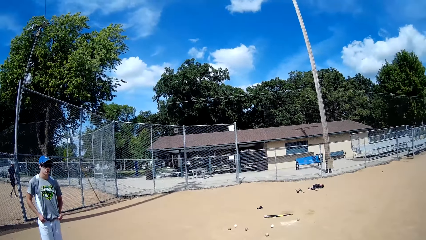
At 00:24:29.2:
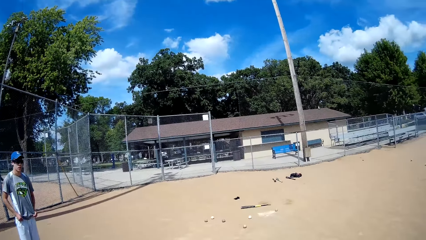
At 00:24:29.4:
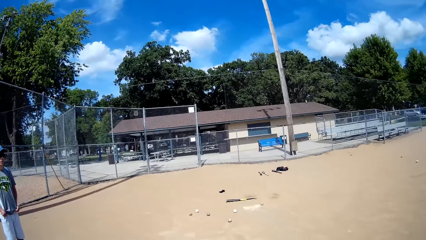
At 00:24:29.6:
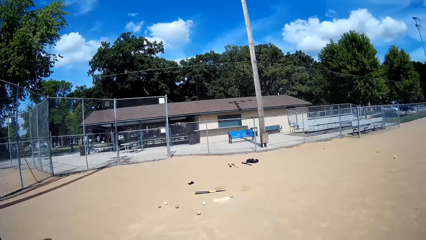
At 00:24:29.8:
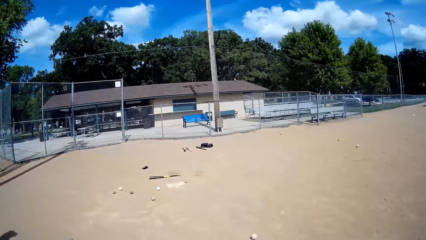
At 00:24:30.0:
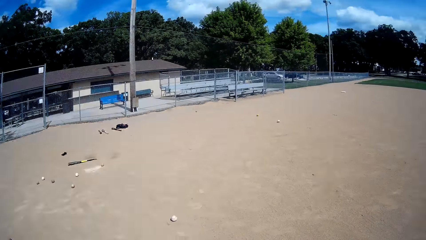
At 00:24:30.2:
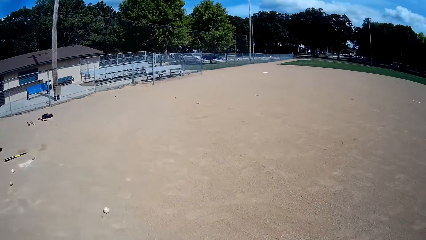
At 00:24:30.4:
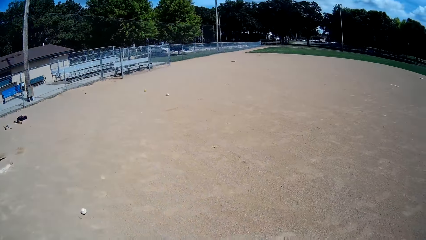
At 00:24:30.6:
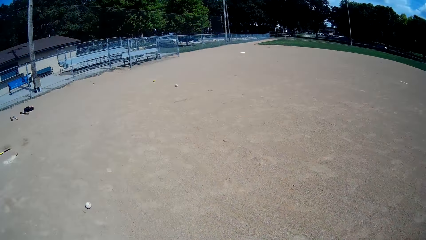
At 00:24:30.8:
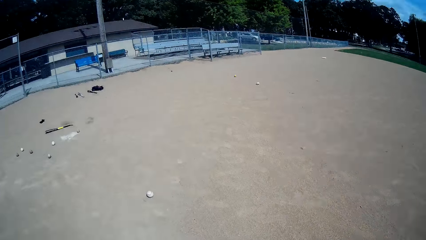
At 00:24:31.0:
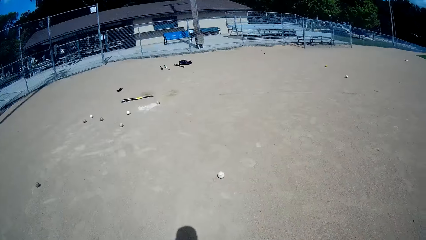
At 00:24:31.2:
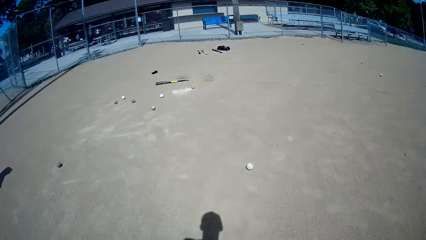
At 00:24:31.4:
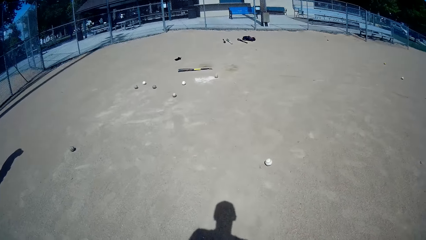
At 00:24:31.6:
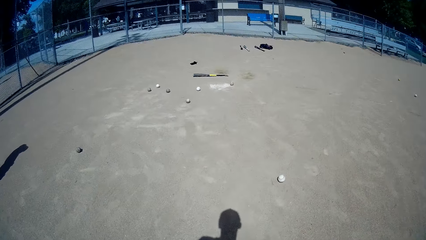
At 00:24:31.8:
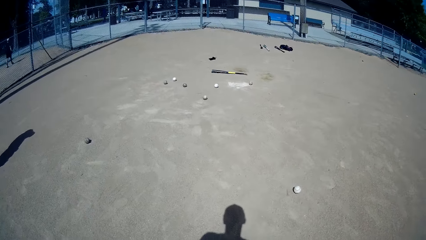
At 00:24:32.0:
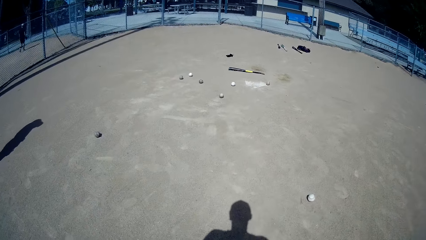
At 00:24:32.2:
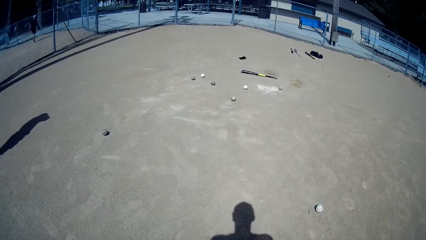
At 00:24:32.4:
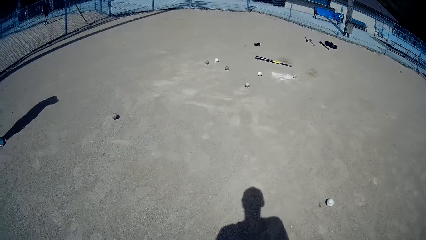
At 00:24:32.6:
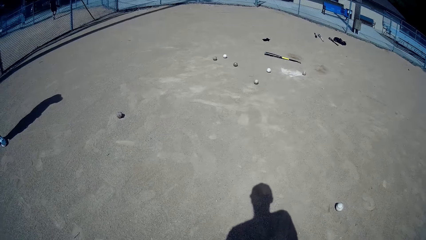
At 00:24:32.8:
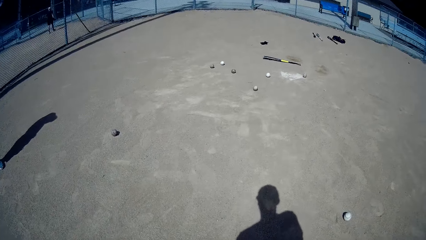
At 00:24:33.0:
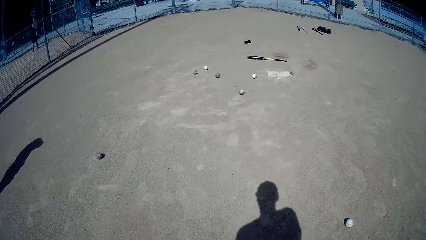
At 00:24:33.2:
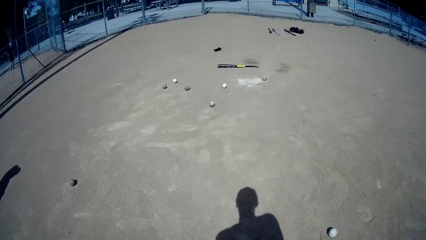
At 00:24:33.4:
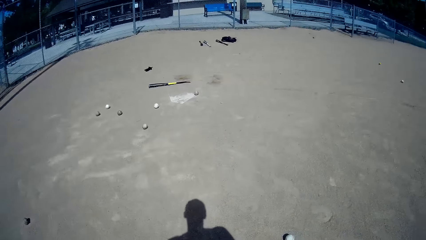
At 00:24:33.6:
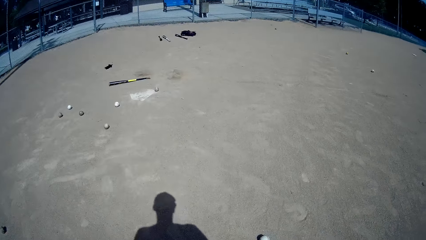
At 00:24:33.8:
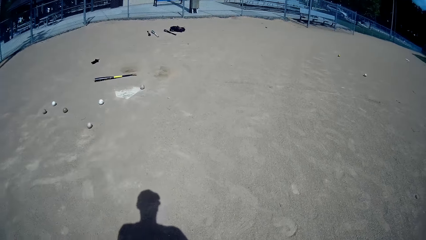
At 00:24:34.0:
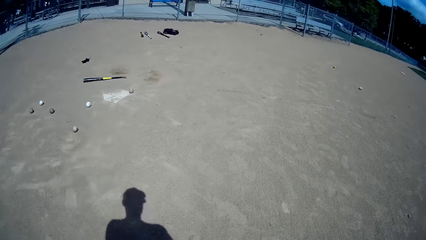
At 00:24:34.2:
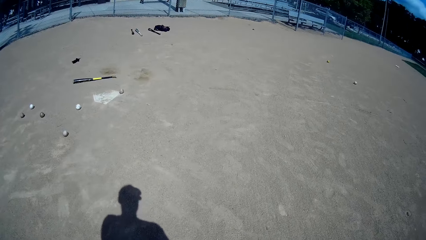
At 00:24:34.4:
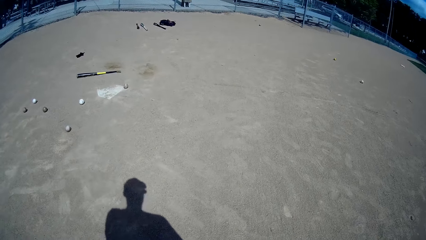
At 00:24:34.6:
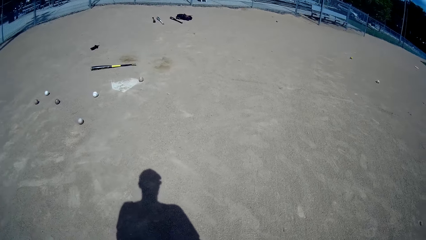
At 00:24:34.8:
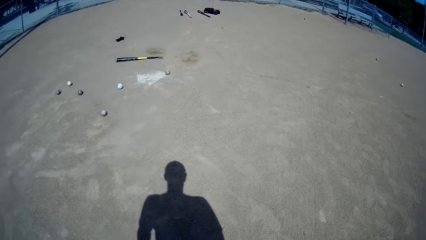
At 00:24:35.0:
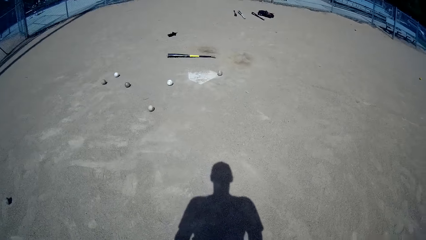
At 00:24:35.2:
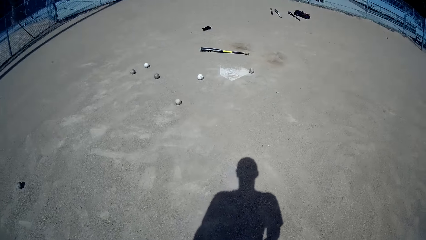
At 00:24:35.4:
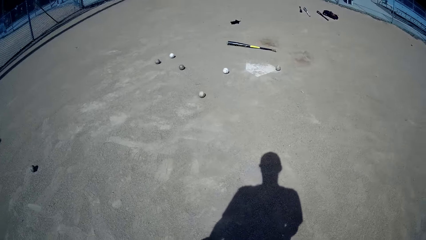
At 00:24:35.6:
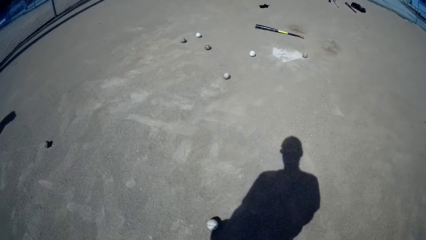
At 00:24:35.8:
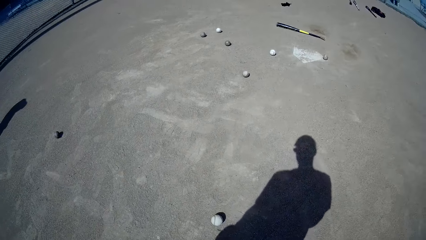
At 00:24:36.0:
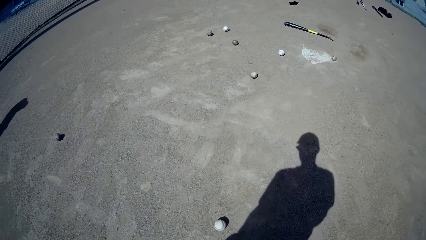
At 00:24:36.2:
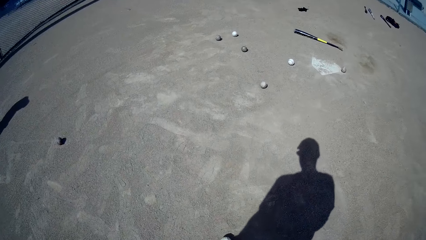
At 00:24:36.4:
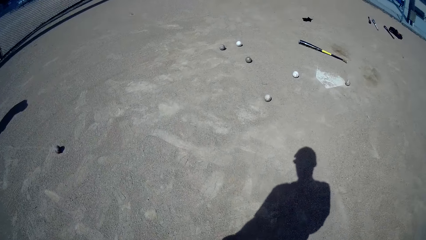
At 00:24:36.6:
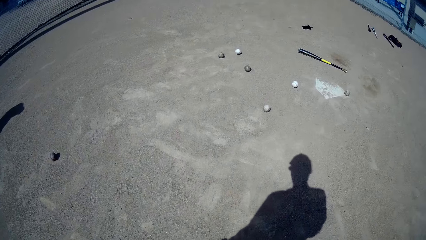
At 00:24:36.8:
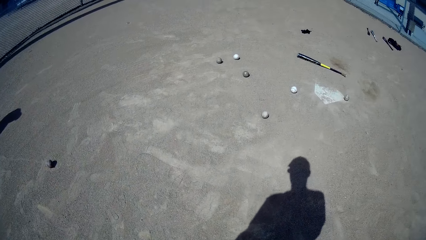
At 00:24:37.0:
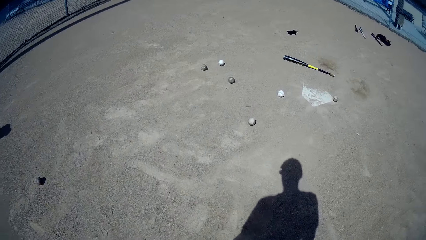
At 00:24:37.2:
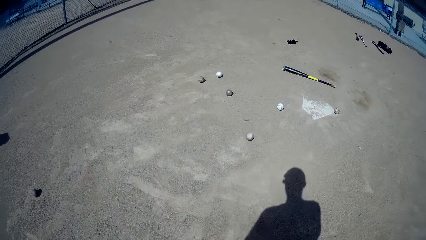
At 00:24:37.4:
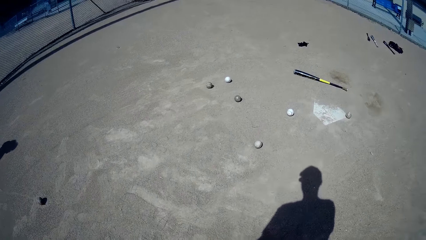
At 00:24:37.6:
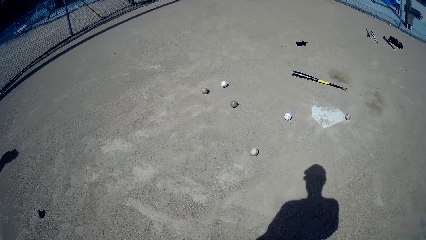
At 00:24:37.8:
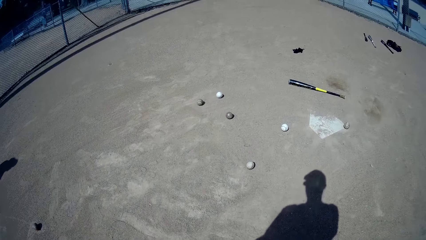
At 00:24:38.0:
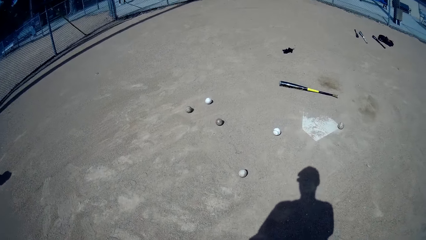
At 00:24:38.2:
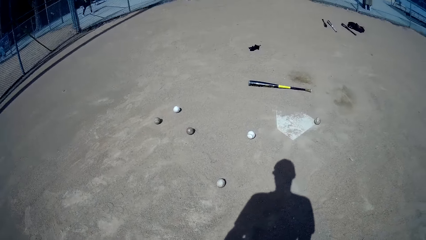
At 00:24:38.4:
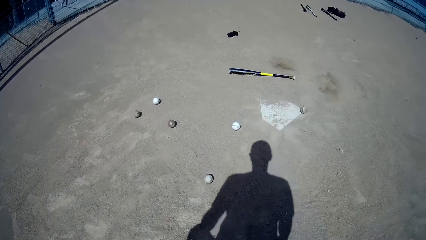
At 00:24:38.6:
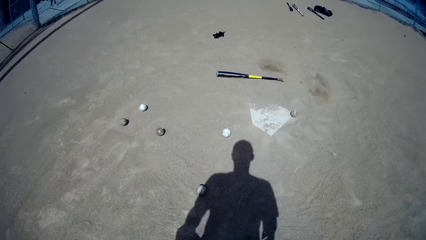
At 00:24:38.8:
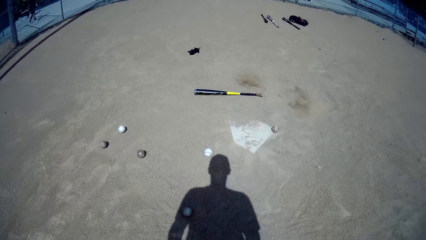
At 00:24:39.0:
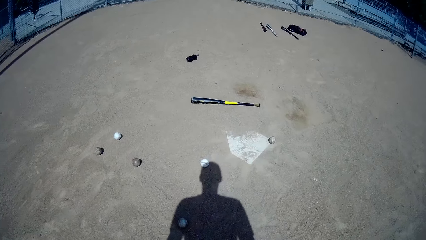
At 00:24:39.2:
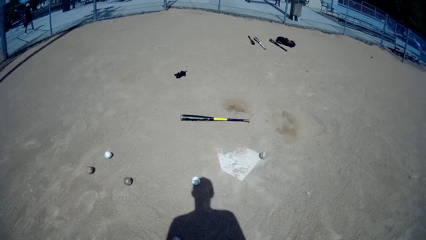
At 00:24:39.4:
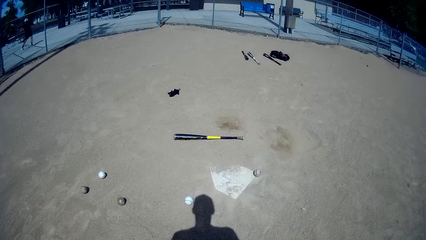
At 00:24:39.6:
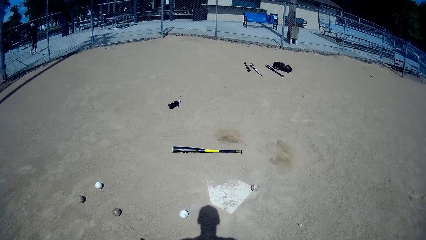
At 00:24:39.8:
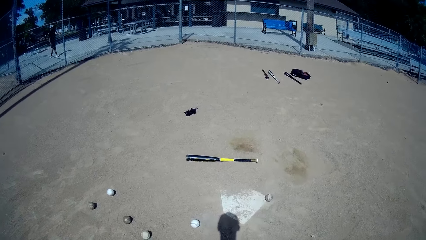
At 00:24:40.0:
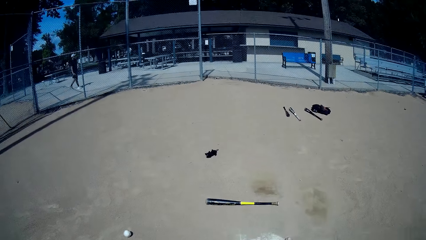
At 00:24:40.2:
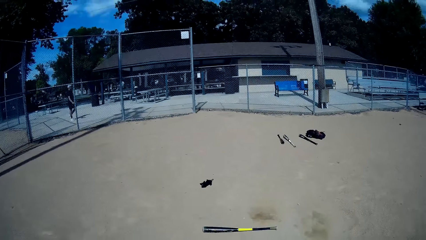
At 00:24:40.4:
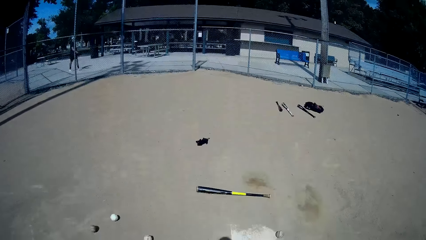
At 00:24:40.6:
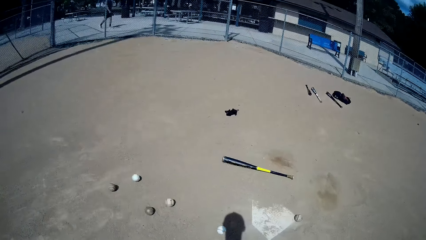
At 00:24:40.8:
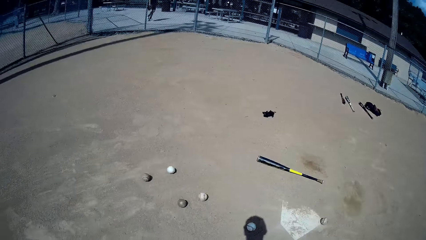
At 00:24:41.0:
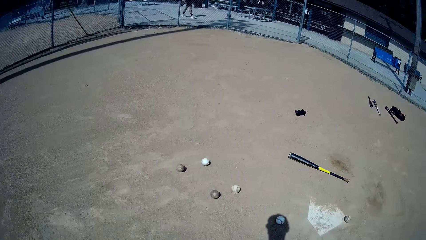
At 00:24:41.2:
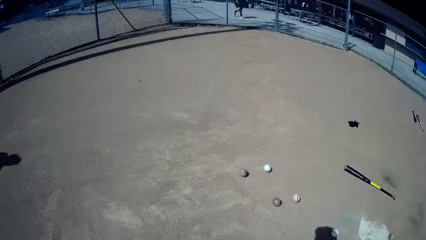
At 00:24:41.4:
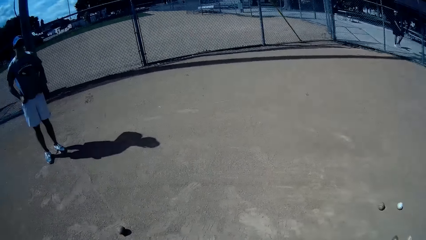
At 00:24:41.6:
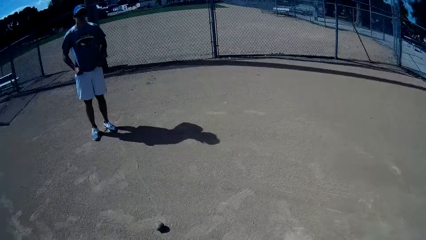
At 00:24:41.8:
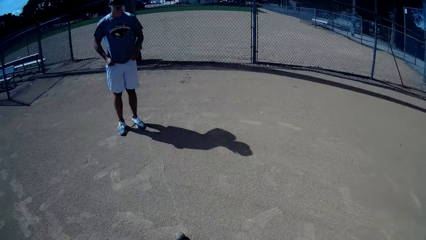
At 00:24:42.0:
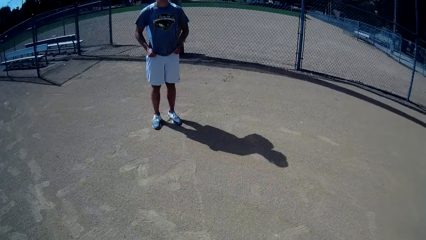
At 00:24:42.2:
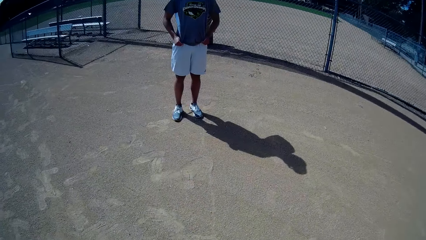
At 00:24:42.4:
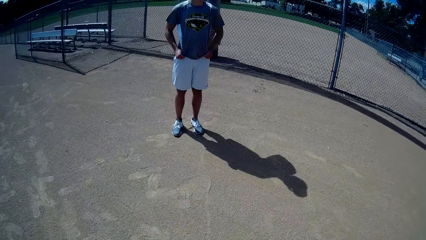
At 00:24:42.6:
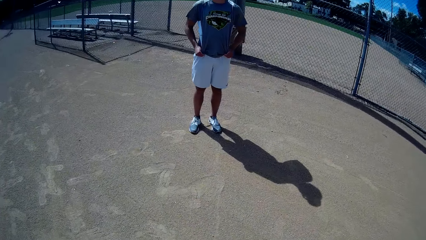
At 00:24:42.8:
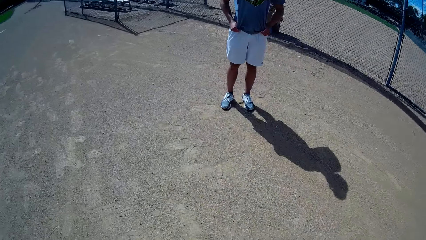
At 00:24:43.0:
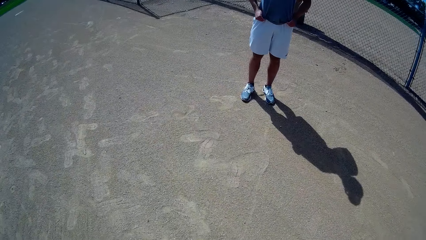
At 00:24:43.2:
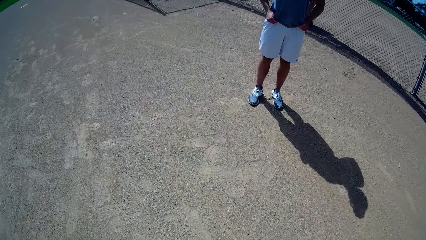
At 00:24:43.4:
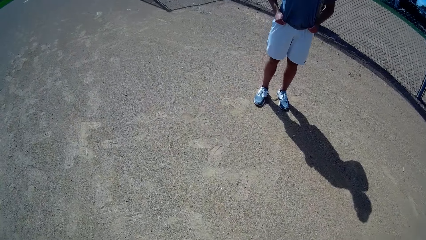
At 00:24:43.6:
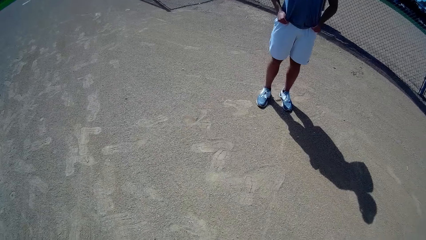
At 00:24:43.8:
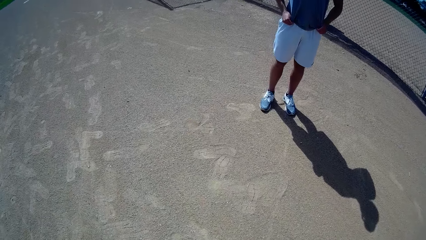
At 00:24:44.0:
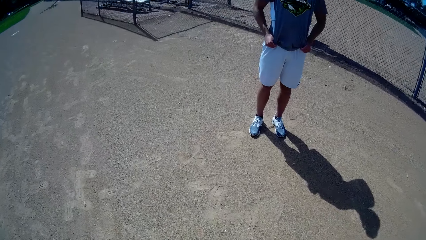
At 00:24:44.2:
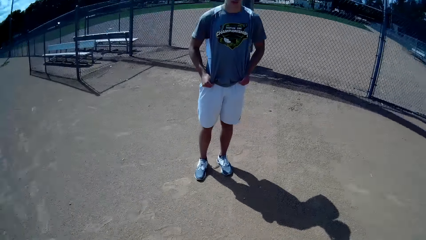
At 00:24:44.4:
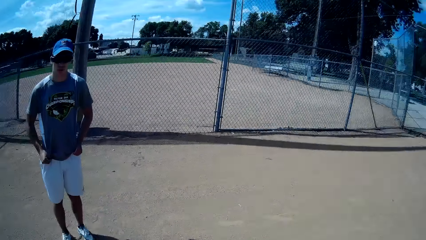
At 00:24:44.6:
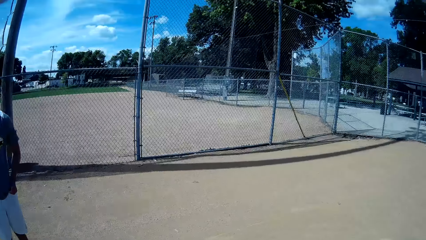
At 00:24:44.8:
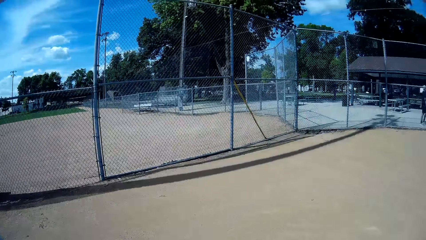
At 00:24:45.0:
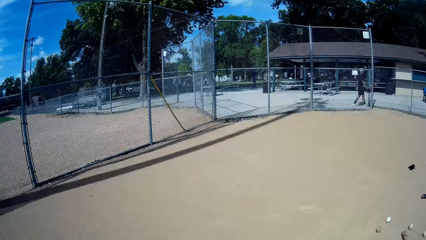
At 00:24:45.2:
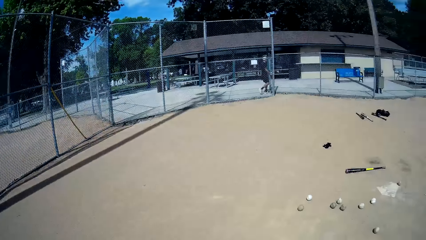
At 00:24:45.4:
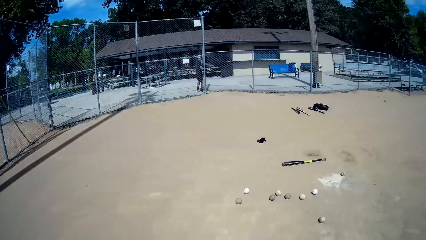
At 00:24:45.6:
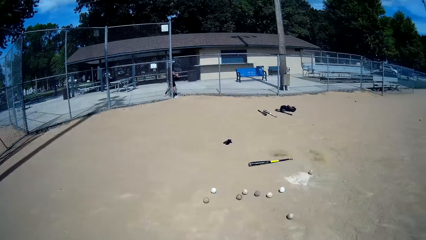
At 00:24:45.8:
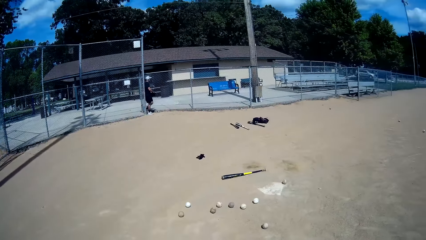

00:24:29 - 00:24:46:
The camera wearer walks towards the ball. They kick balls on the ground. They turn towards the man.
